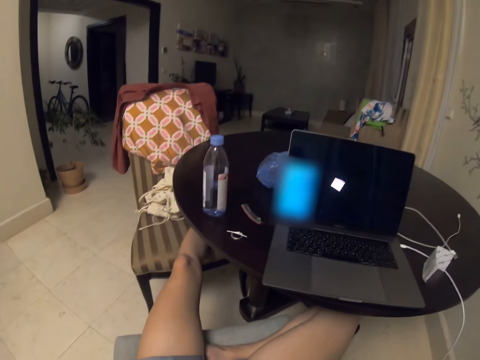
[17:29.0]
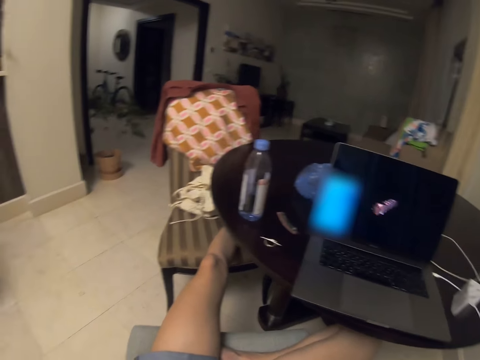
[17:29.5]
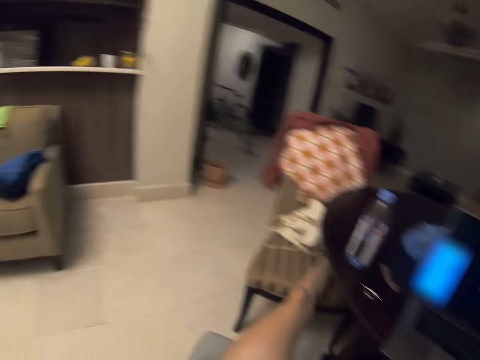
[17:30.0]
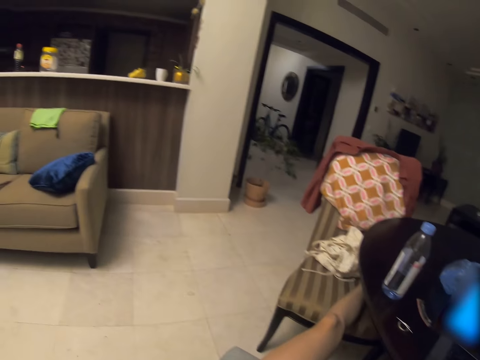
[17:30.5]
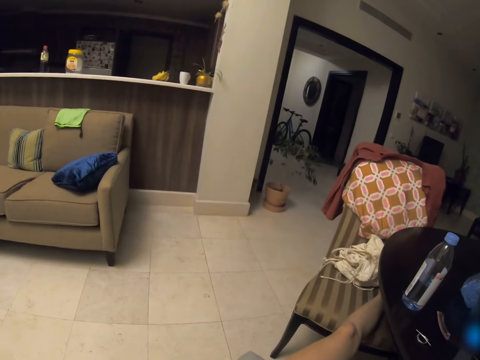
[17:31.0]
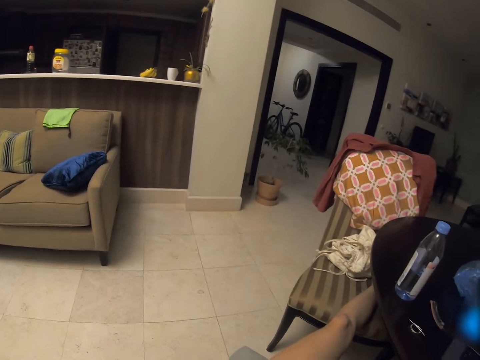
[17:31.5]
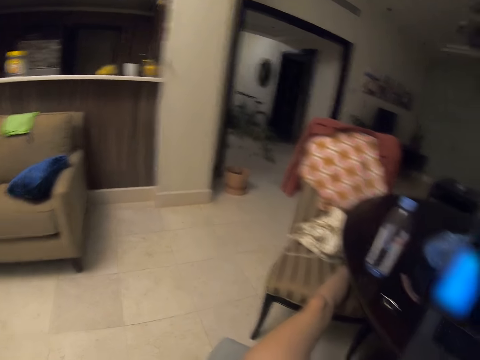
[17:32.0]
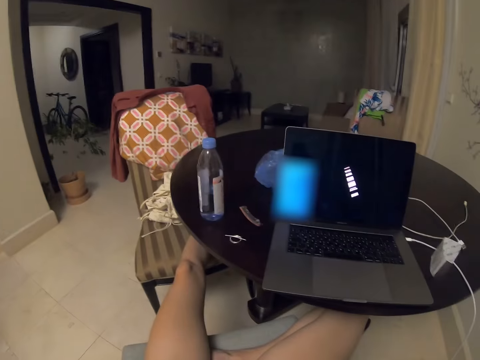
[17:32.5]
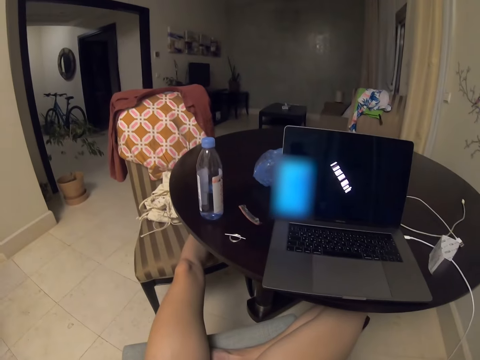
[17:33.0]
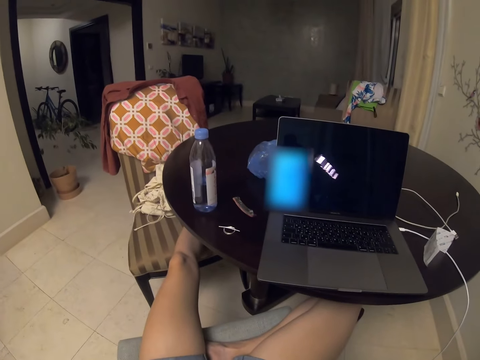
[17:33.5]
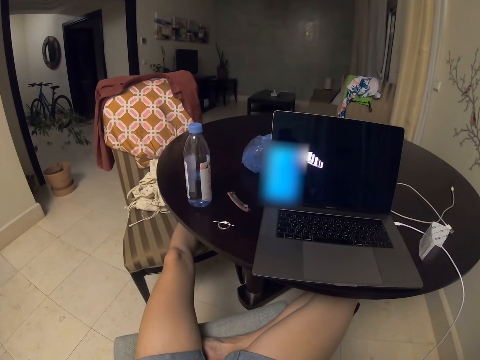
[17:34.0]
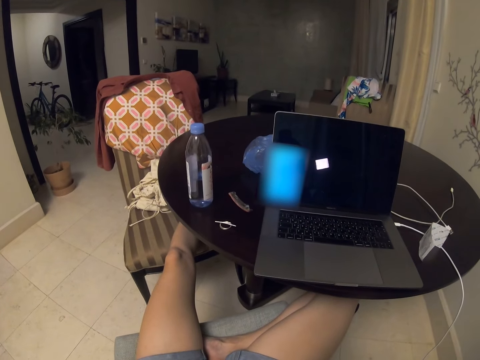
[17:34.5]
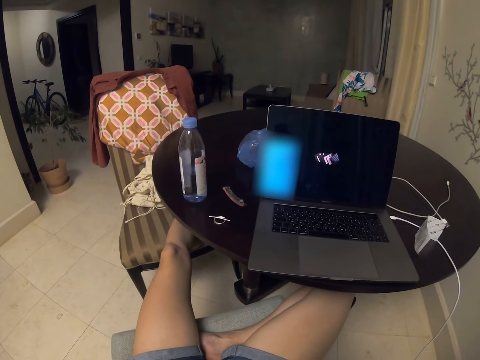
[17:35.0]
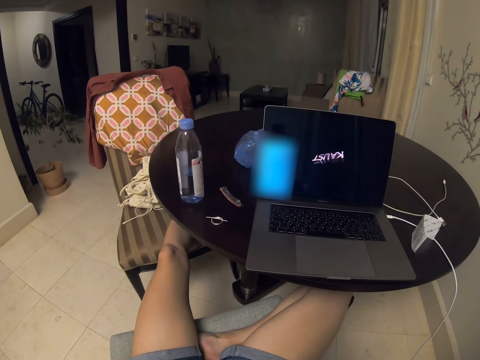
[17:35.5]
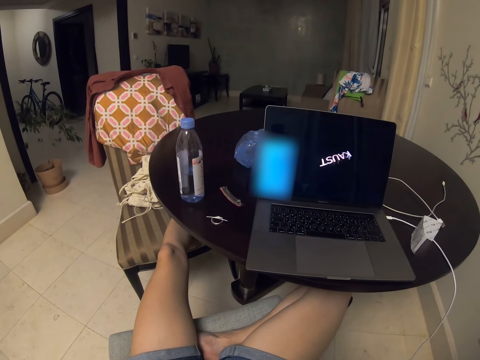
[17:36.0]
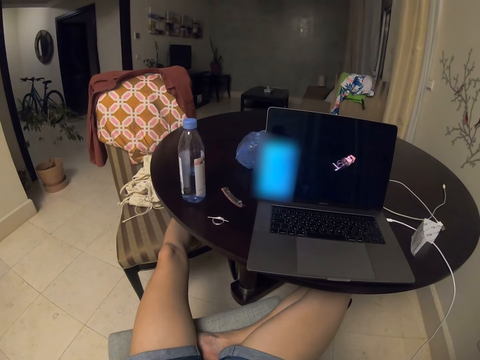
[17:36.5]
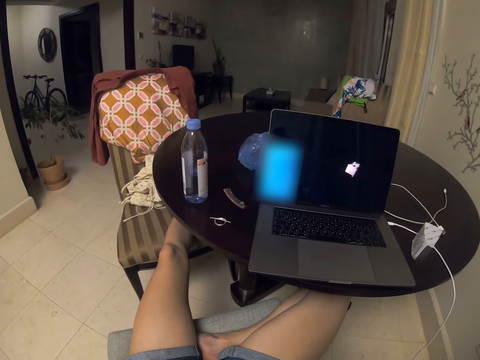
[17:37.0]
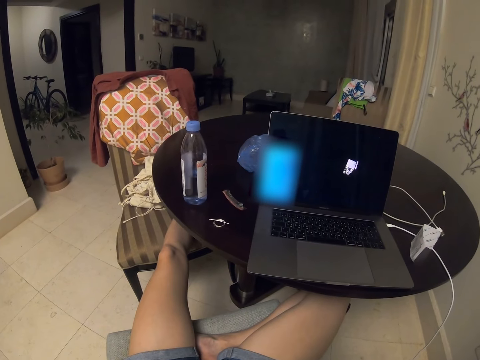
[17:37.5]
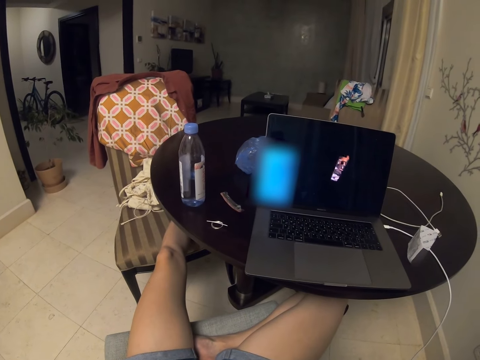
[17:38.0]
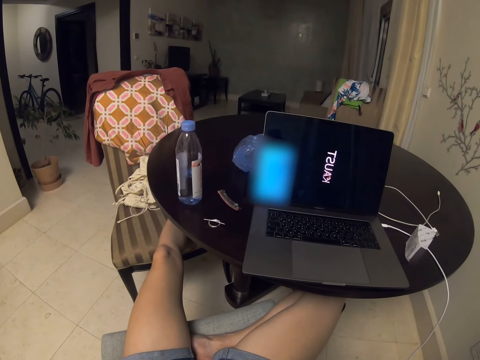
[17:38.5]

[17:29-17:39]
The camera wearer looks at the phone. They look at the sofa. They look around. They look at the phone.

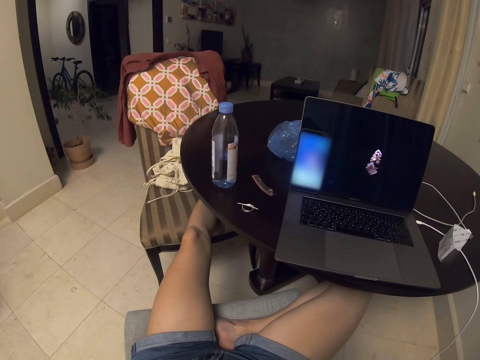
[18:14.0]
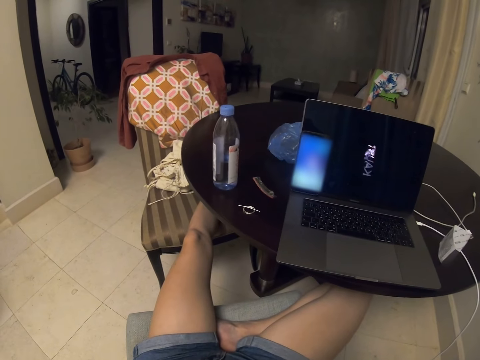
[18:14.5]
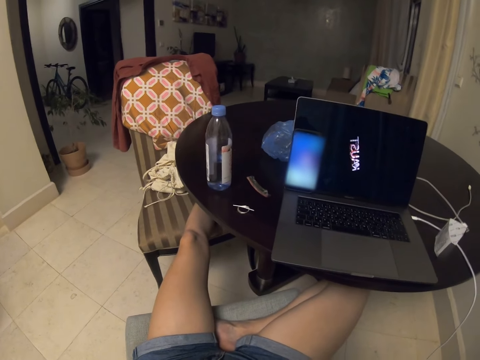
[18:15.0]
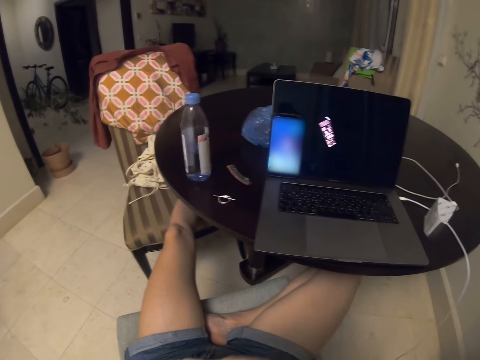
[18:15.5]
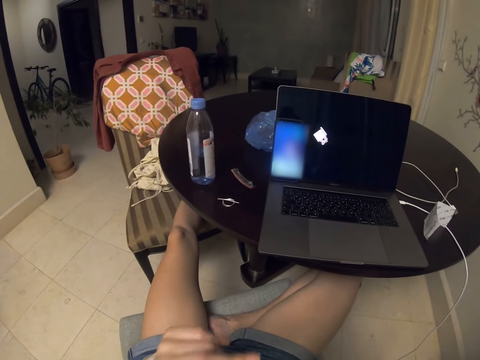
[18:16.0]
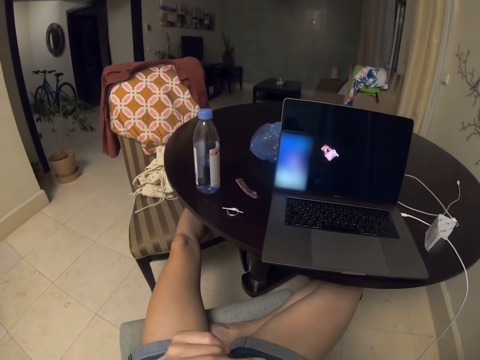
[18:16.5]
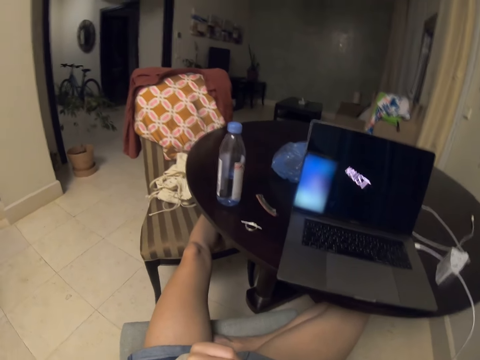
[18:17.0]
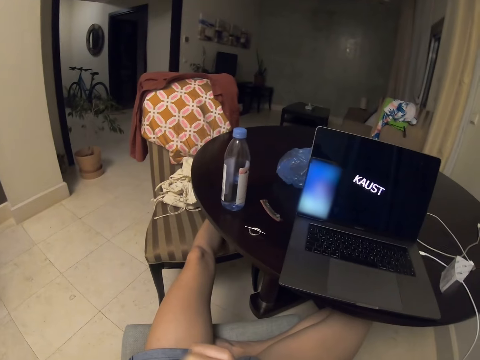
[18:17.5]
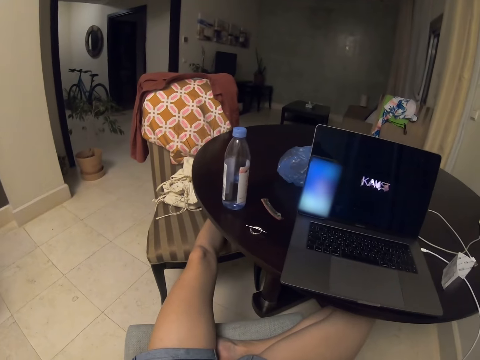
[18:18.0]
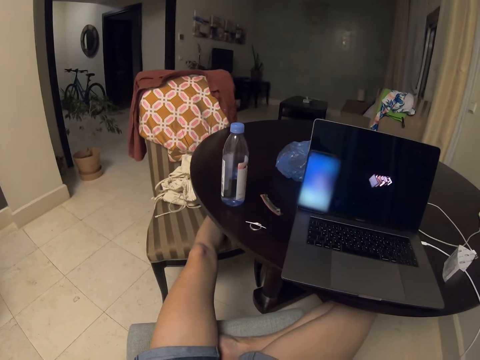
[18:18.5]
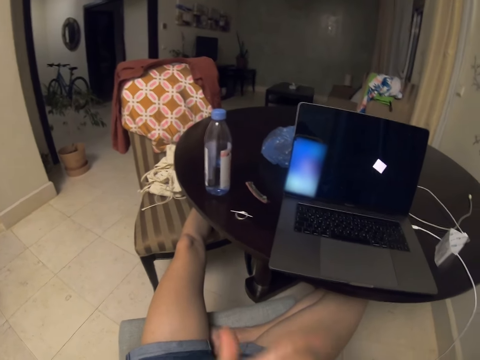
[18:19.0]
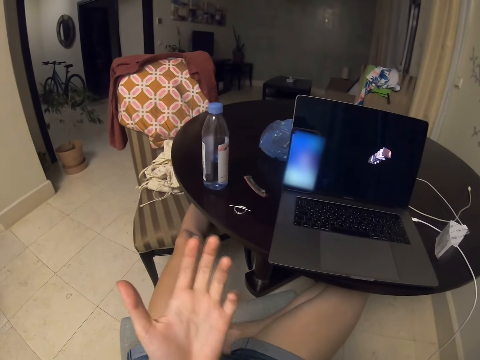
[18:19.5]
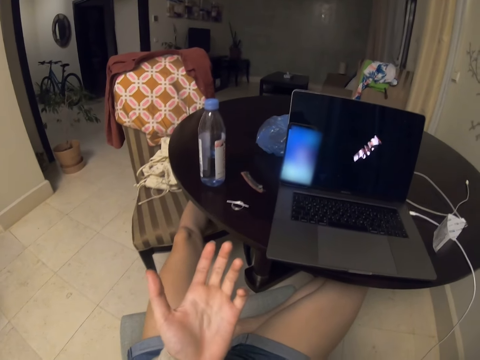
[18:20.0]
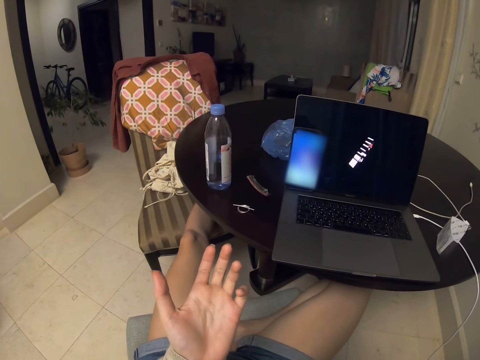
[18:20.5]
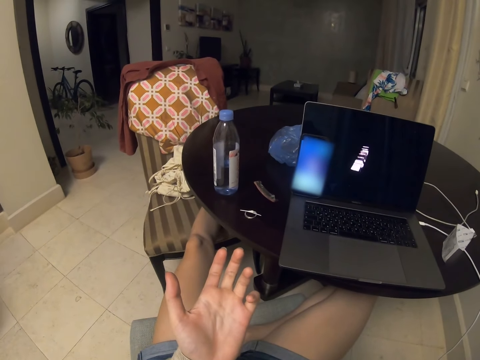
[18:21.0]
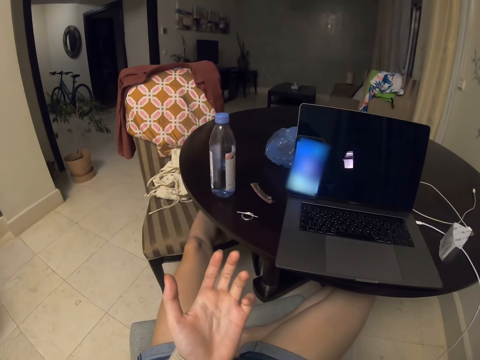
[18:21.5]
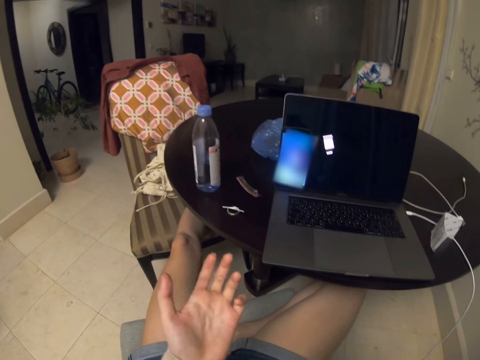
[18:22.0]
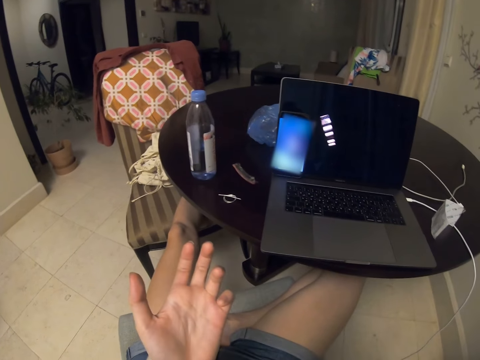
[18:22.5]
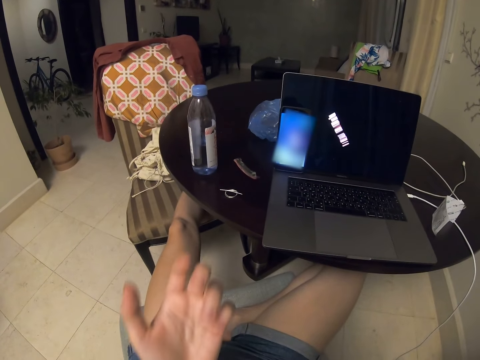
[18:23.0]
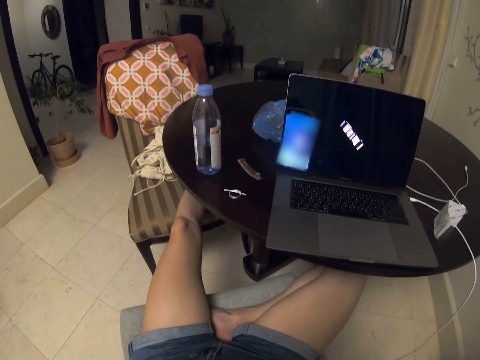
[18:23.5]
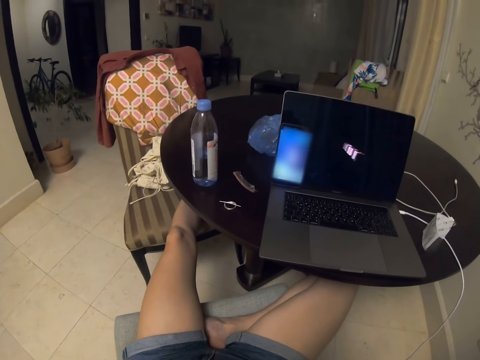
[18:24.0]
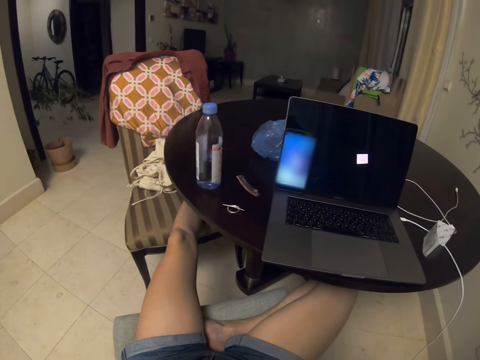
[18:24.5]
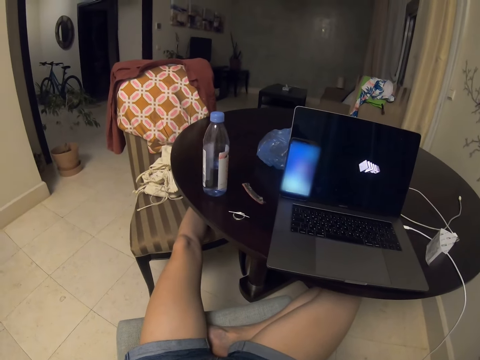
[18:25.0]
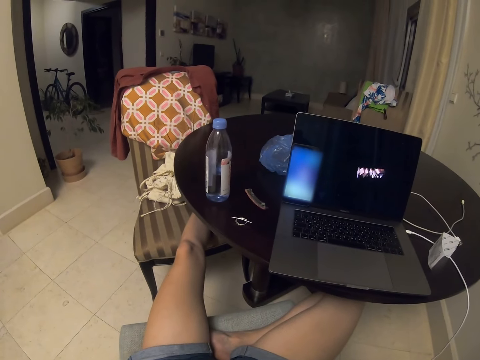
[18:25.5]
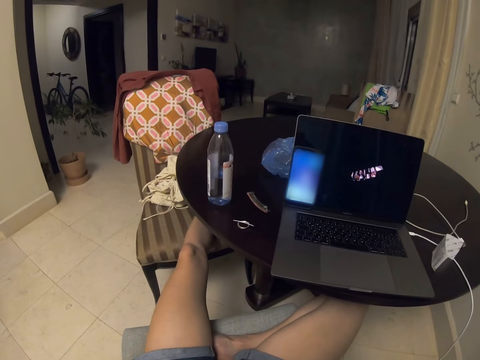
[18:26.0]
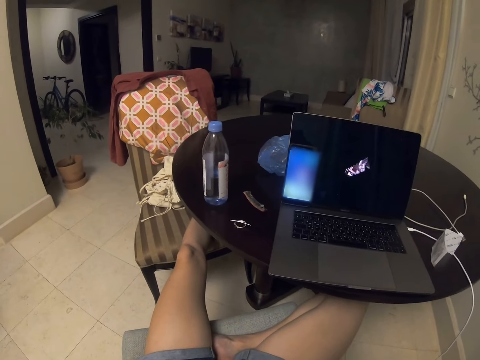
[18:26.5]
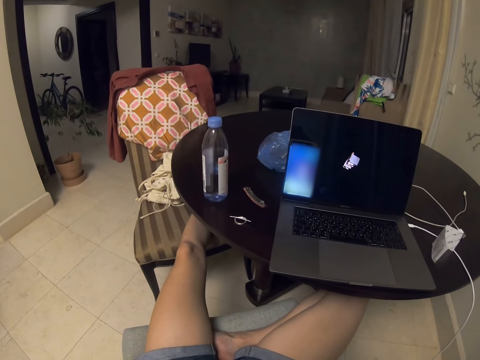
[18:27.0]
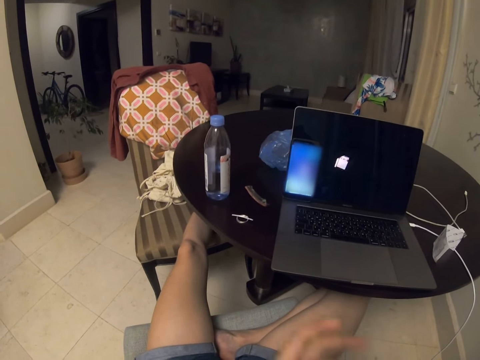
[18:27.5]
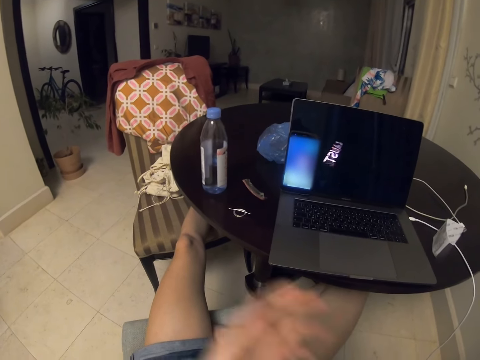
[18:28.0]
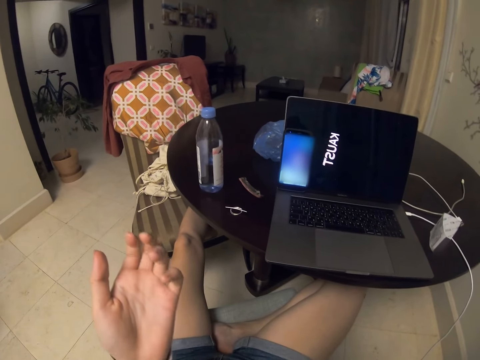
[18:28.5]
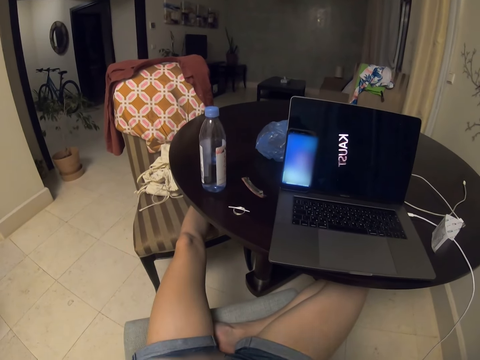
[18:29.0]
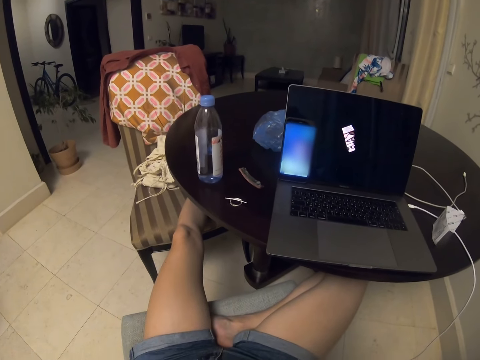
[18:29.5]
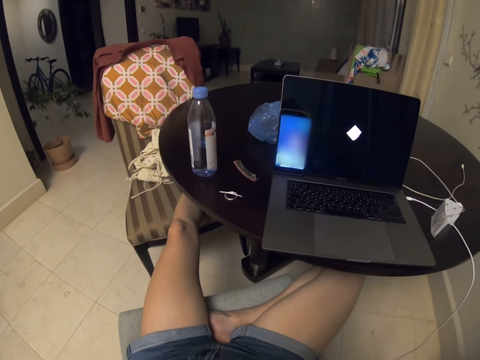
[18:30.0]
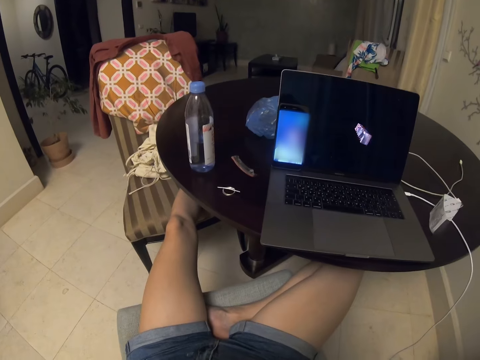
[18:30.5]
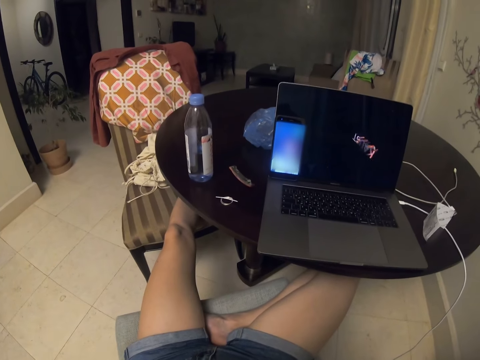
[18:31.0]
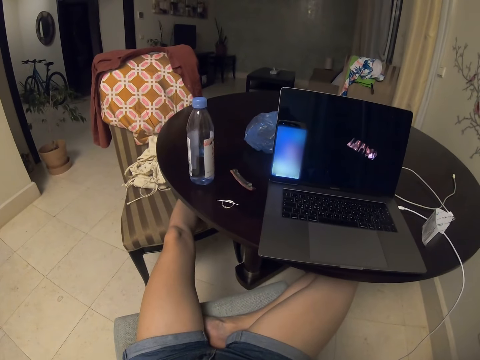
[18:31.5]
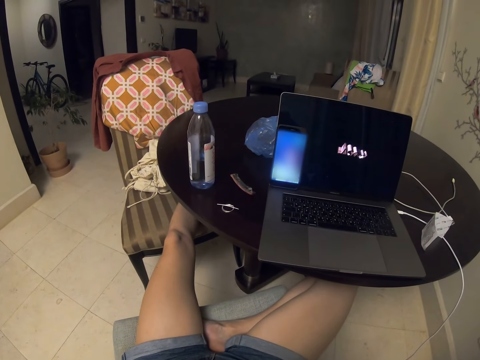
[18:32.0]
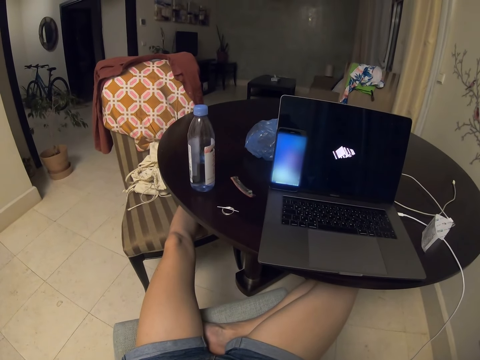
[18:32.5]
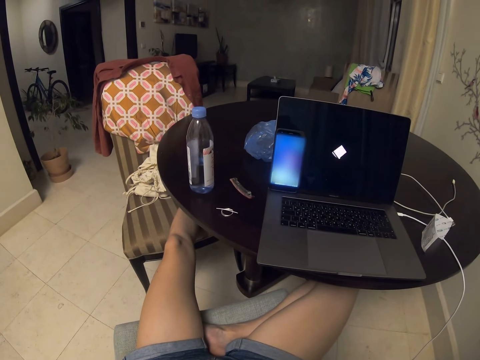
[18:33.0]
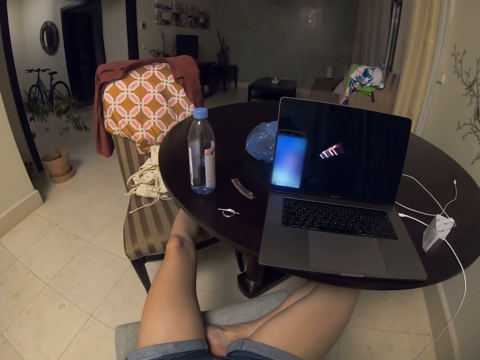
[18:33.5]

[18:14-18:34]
The camera wearer lifts the left hand. They use hand gestures.
